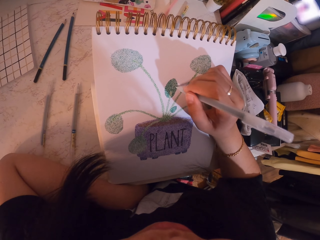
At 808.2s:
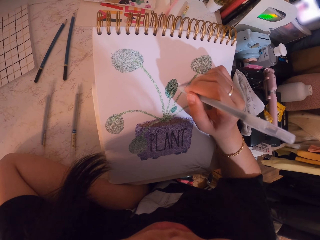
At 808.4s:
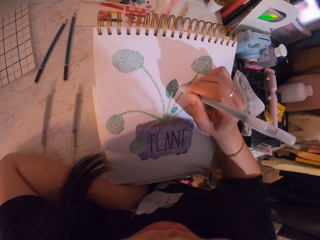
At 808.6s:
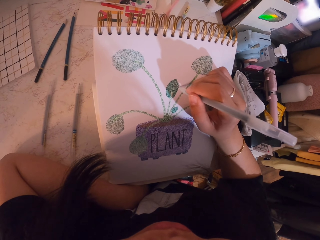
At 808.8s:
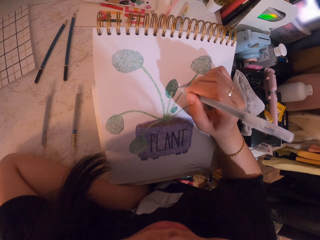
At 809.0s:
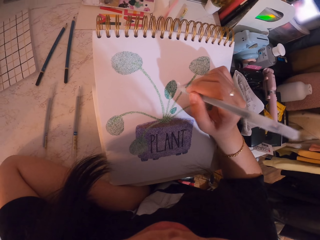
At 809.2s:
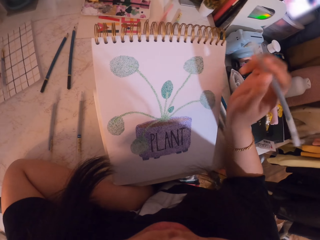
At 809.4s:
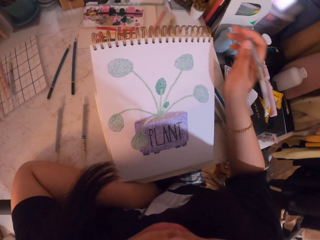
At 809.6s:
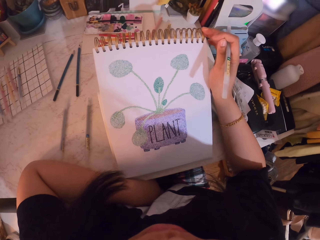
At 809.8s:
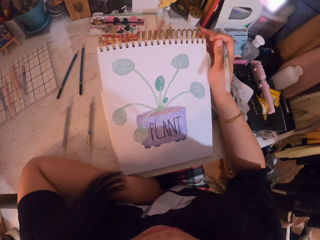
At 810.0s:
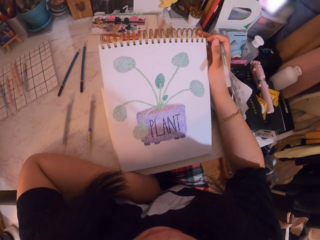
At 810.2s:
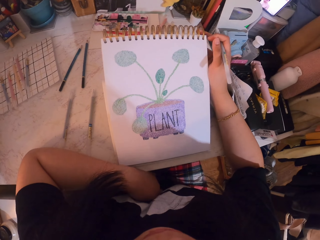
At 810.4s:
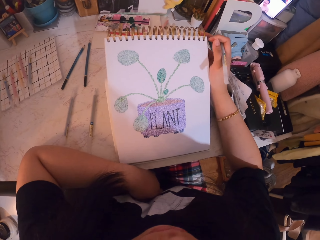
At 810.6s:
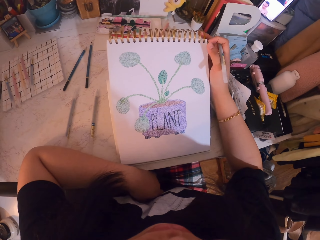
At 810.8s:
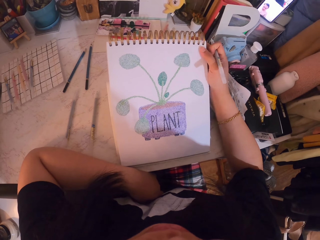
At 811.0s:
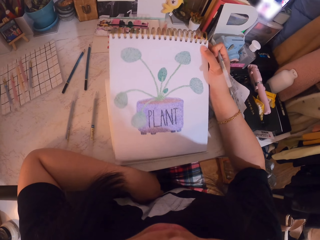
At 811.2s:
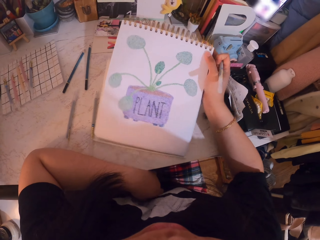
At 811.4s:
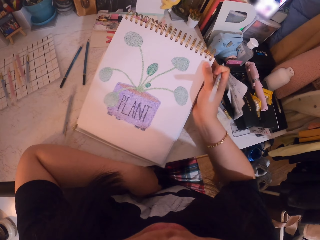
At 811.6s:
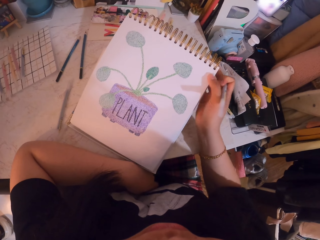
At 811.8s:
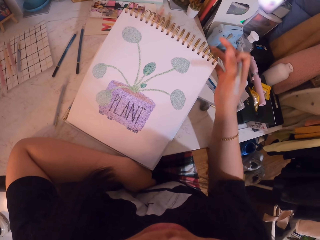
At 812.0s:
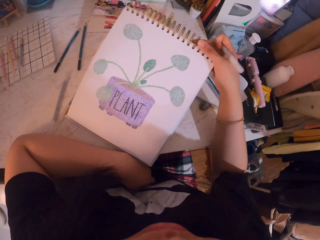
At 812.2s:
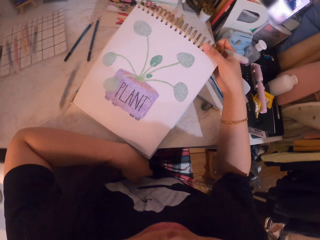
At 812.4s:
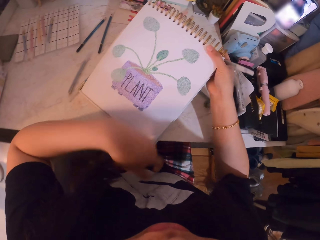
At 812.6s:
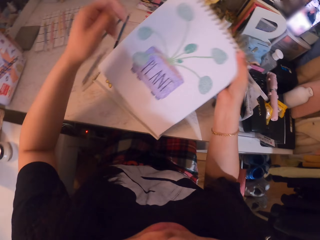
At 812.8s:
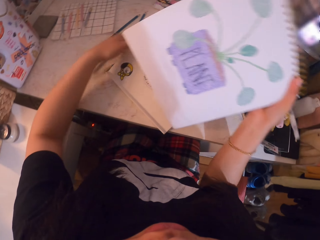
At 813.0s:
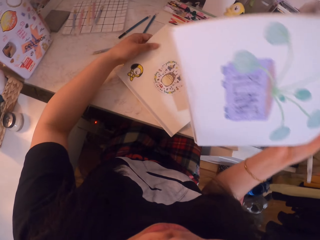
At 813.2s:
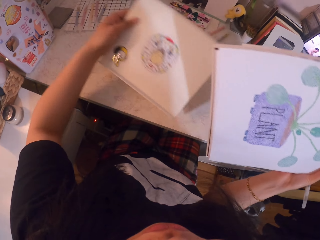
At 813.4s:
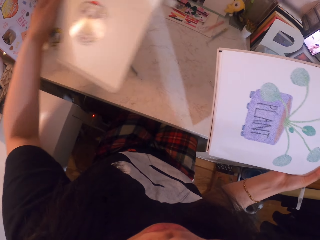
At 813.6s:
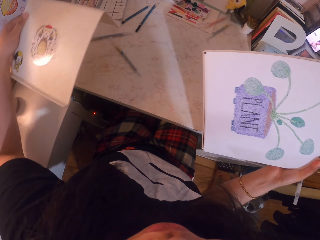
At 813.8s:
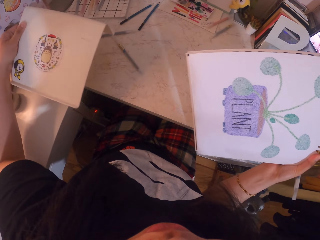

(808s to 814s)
The camera wearer adjusts the book. They stare at the sketch. They lift the book. They turn the book around. They move a cardboard on the table.

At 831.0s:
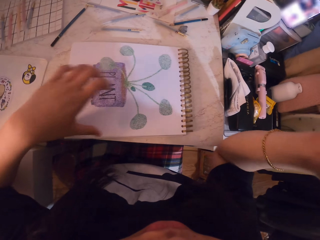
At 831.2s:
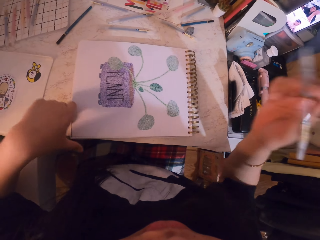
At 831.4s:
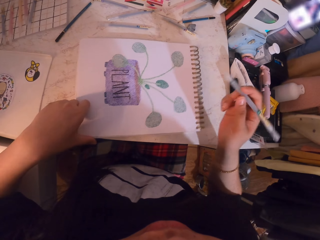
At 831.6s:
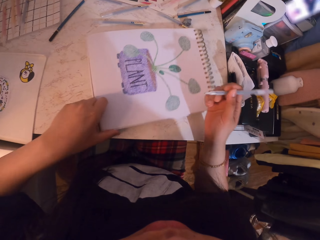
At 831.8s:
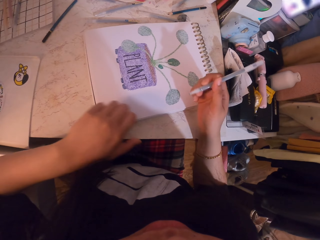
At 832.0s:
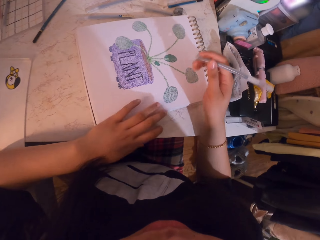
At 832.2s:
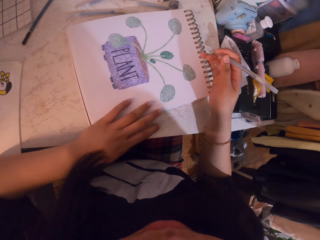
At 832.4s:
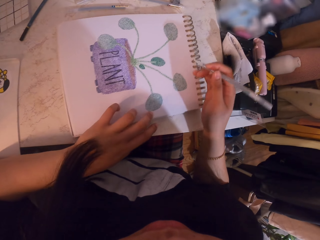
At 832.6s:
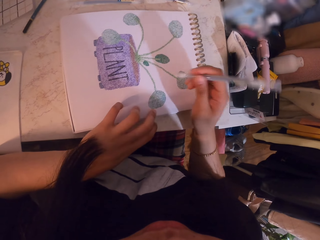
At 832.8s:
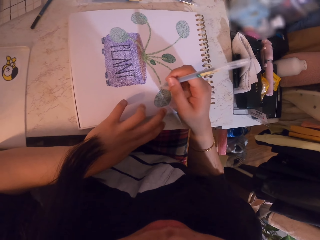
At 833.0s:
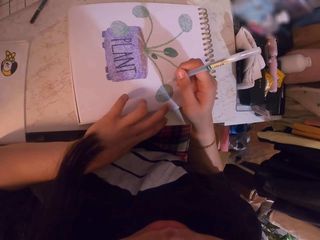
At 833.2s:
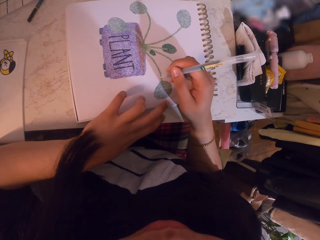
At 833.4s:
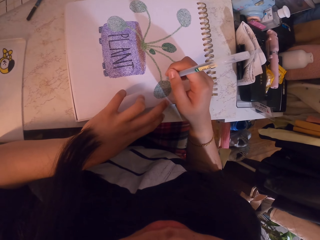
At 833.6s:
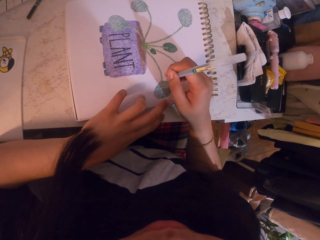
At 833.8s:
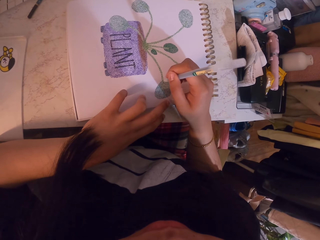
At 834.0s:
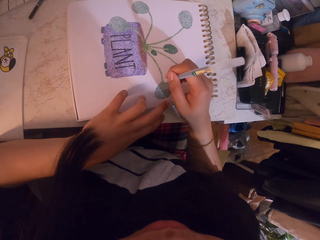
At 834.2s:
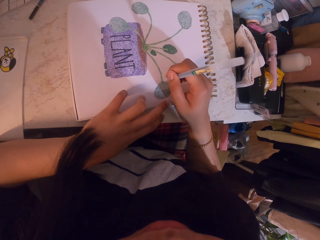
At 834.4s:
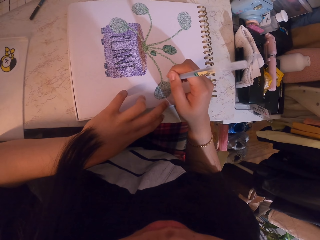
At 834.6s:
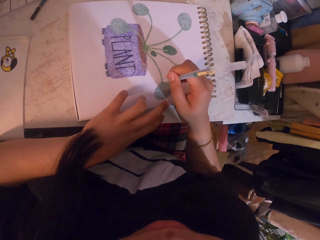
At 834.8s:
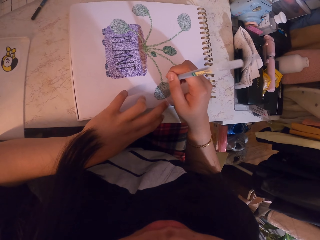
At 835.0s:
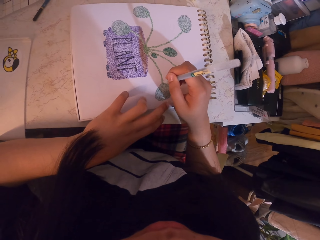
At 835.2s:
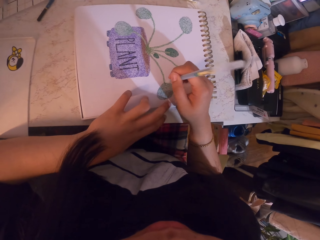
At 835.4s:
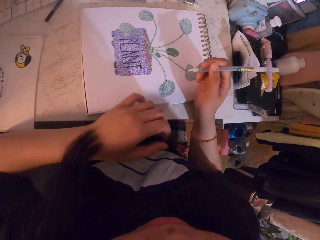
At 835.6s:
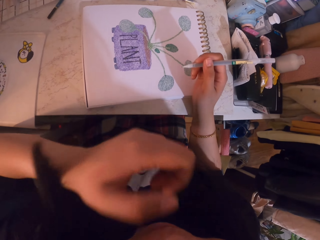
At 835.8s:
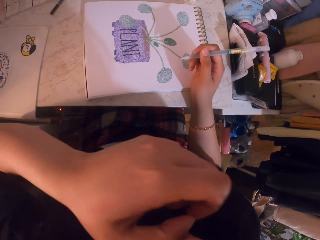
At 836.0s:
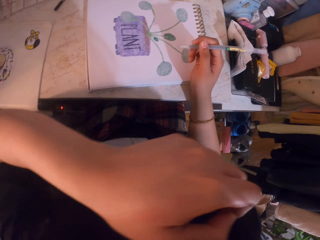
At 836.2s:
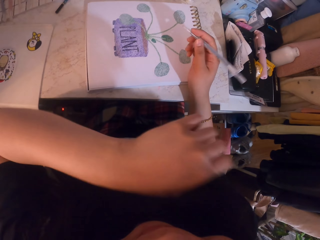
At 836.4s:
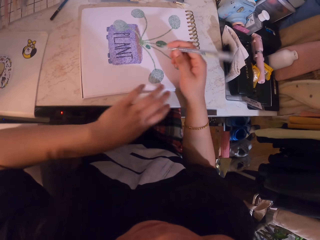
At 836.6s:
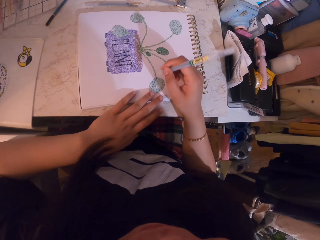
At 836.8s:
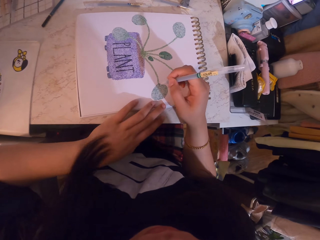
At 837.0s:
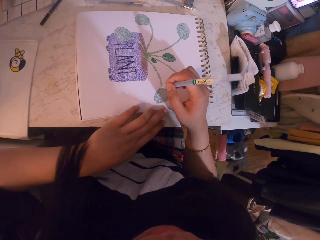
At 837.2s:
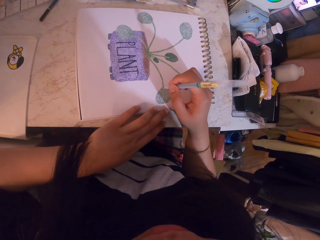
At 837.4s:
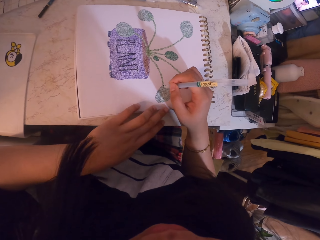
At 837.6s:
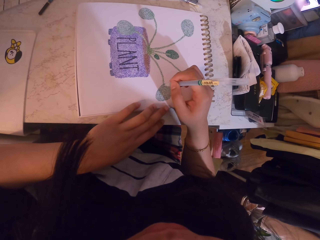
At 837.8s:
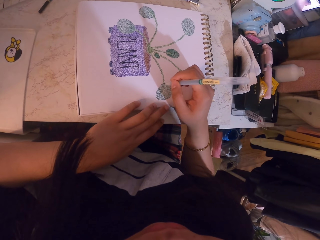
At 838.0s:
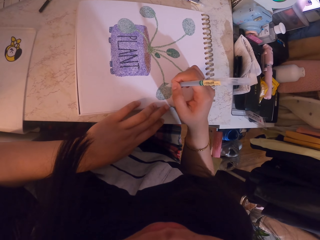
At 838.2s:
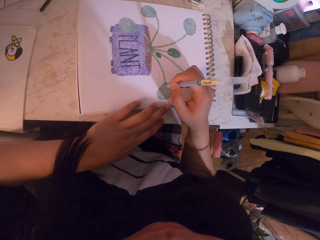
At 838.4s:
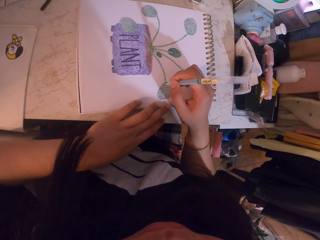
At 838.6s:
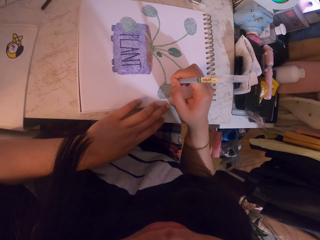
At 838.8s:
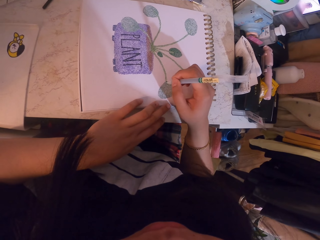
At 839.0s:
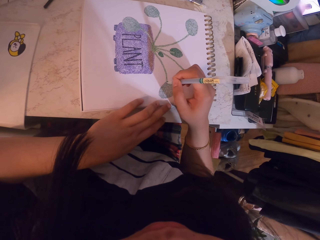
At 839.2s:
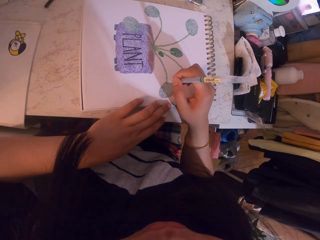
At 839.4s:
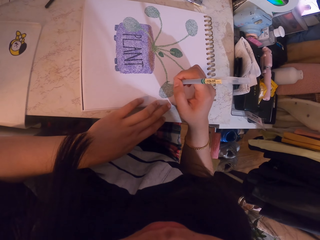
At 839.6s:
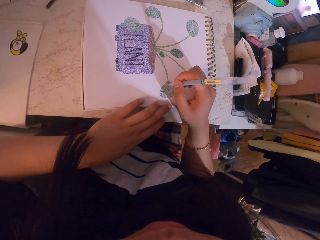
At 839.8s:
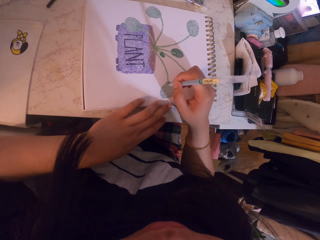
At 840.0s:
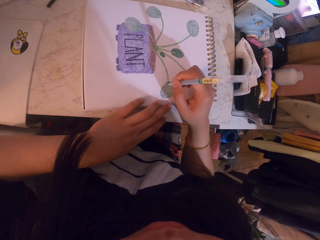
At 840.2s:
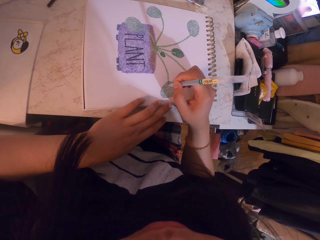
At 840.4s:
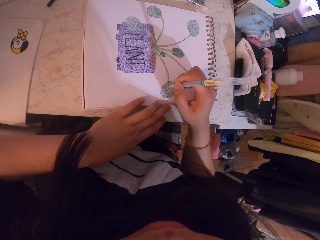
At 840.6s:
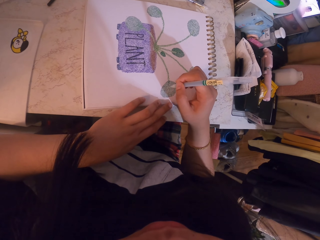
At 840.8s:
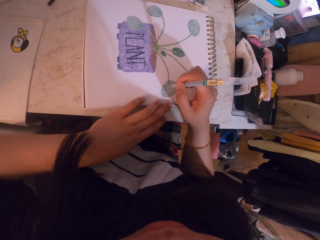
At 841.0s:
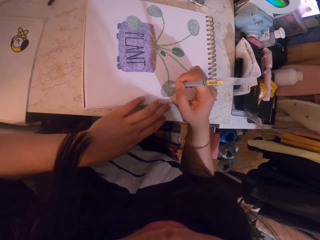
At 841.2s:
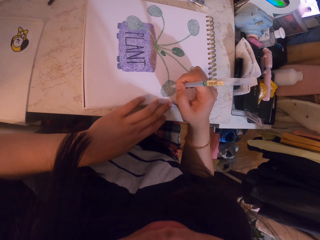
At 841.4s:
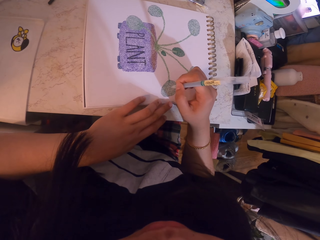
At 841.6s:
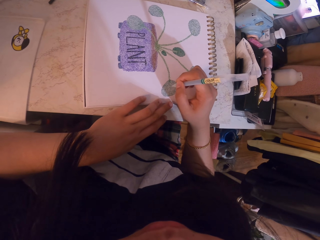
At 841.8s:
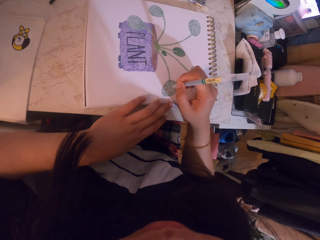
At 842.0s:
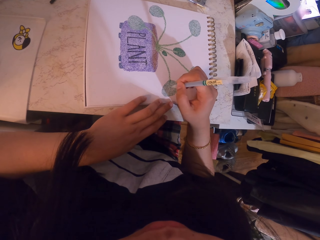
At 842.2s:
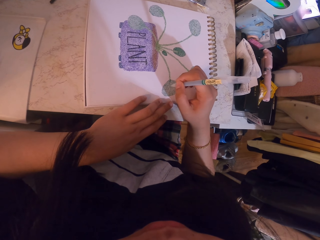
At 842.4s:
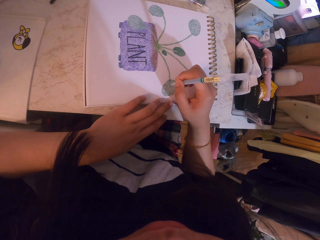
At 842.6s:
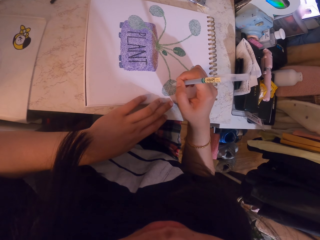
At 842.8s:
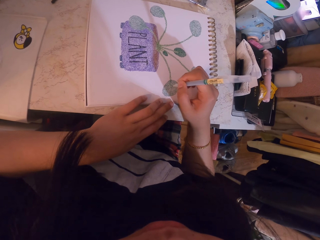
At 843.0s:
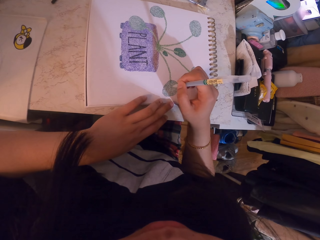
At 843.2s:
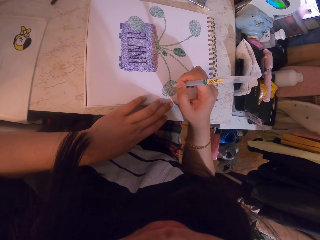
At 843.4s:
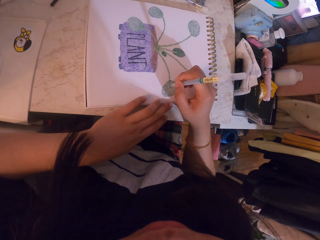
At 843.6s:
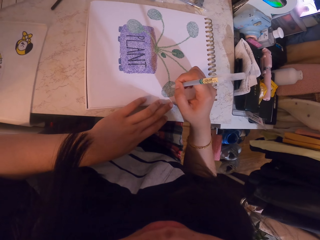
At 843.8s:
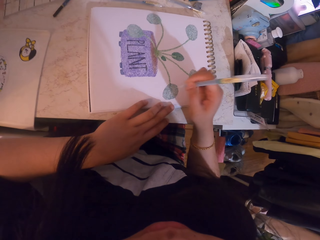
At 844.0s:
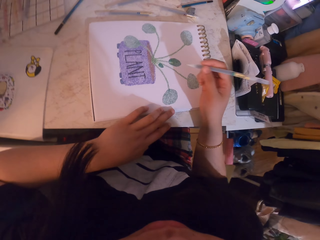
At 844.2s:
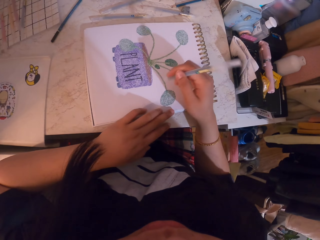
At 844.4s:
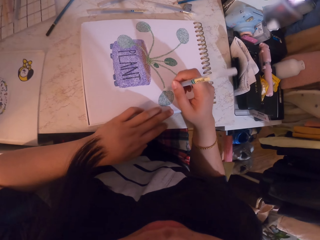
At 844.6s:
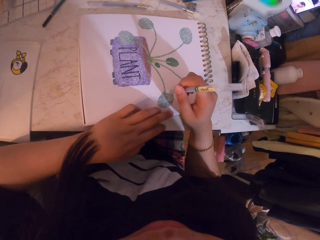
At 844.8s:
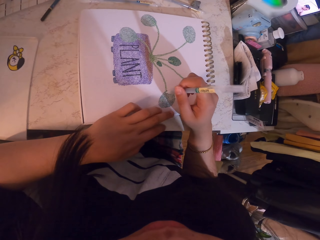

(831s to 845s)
The camera wearer moves the book on the table. They make dots on the book with a pen. They paint the sketch with the pen. They scratch the face. They wipe the face. They make dots on the book with the pen. They paint the sketch with the pen.

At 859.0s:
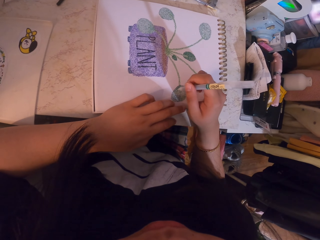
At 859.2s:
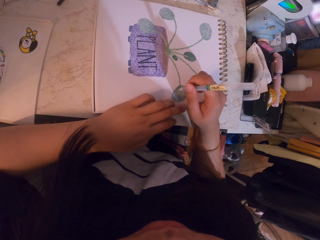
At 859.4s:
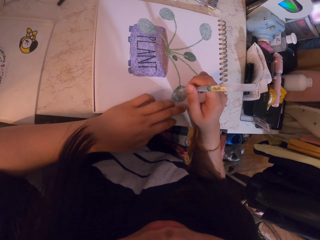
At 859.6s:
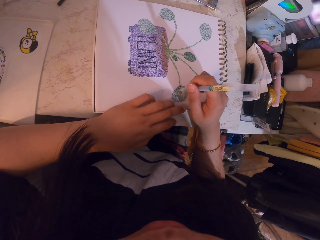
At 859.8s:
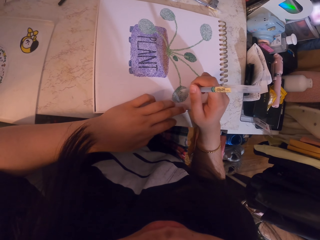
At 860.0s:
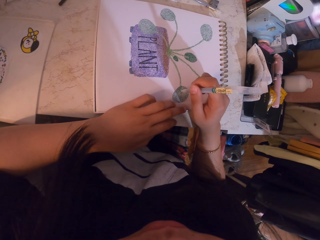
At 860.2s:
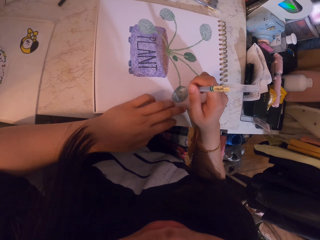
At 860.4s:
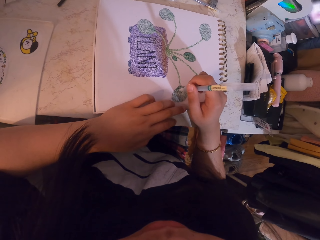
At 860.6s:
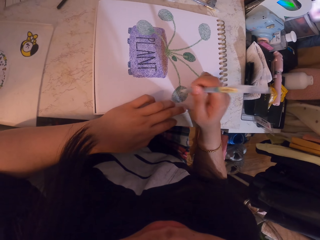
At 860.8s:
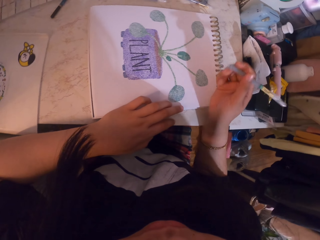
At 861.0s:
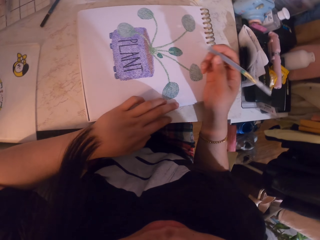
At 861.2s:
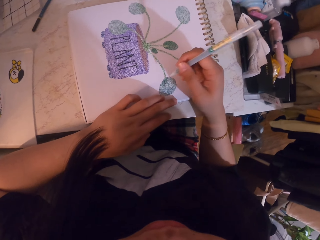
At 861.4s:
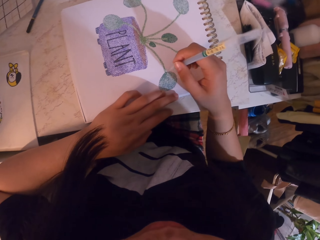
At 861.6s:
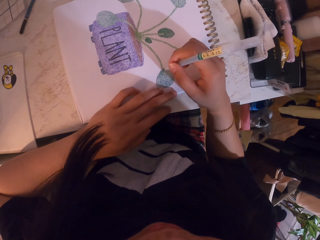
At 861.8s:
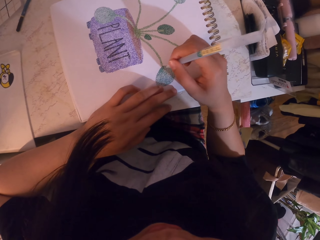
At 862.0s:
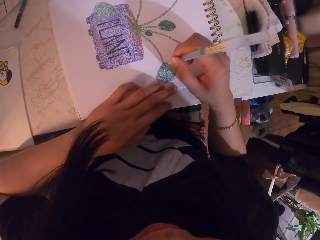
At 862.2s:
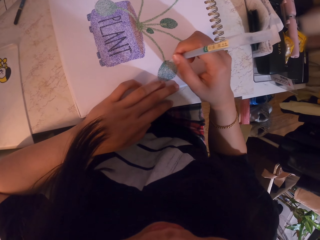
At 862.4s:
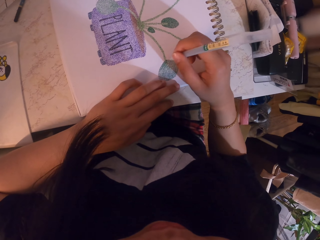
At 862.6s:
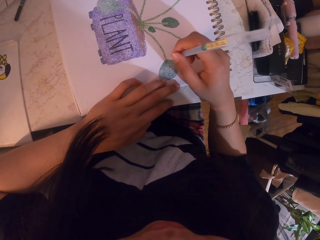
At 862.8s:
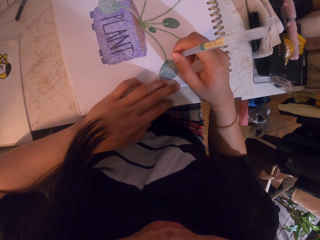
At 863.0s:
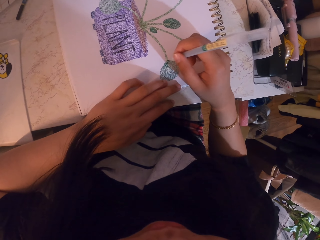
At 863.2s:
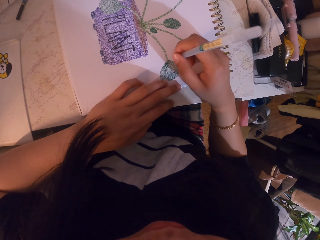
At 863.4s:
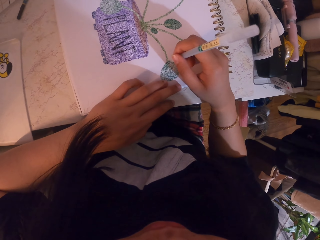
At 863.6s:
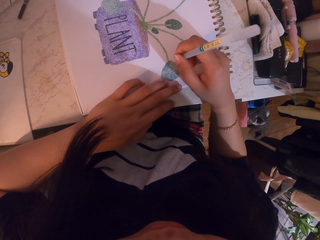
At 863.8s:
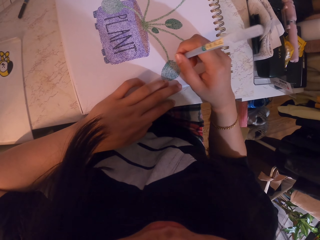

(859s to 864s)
The camera wearer looks at the book. They make dots on the book with a pen.
